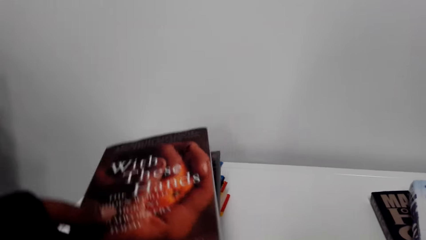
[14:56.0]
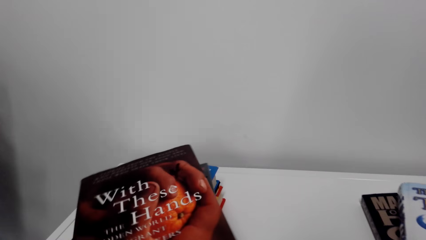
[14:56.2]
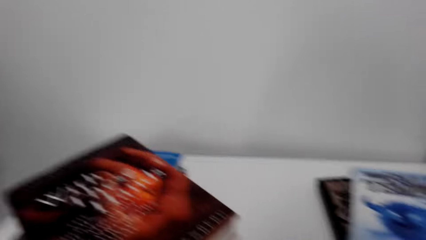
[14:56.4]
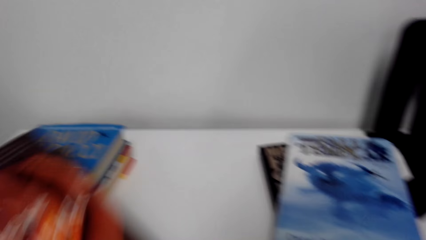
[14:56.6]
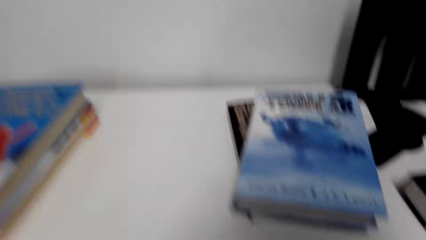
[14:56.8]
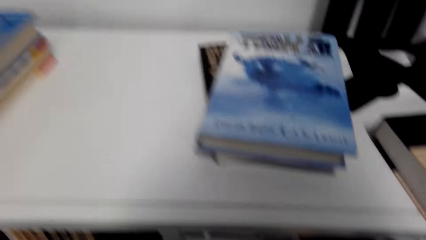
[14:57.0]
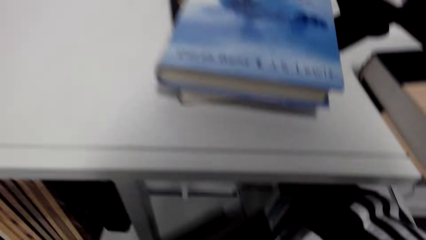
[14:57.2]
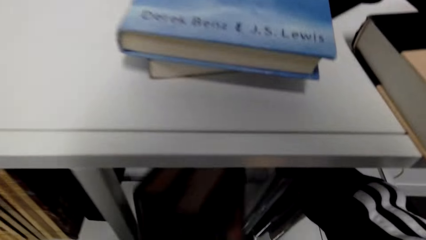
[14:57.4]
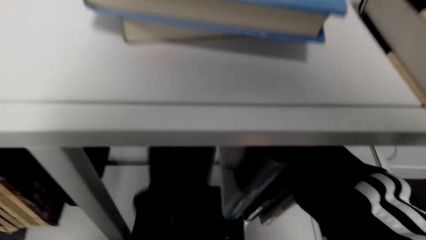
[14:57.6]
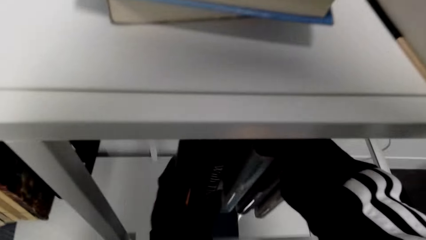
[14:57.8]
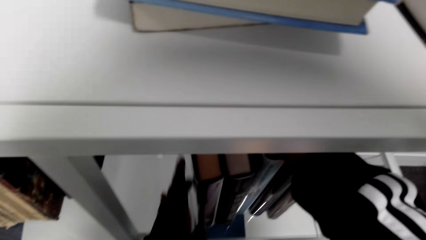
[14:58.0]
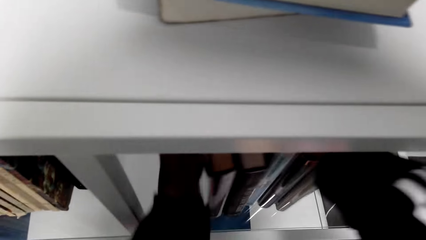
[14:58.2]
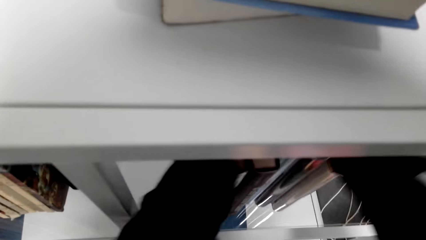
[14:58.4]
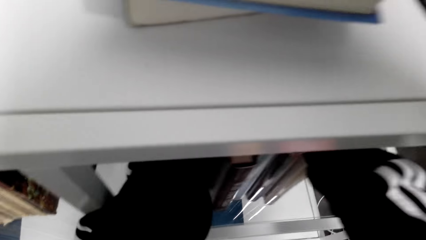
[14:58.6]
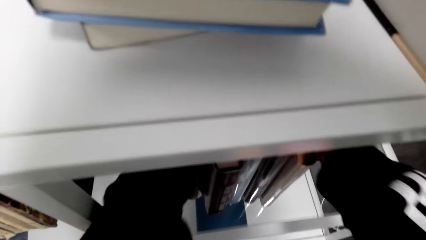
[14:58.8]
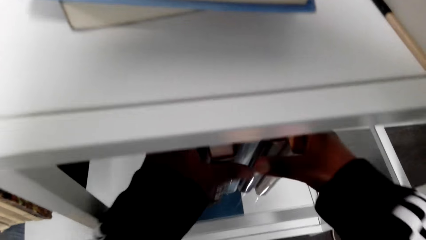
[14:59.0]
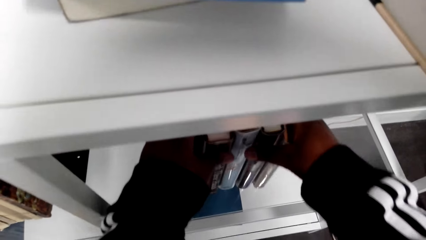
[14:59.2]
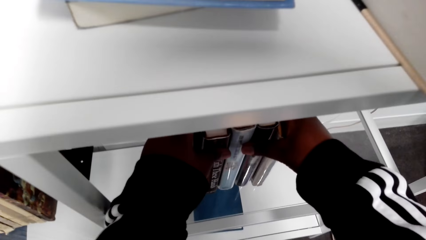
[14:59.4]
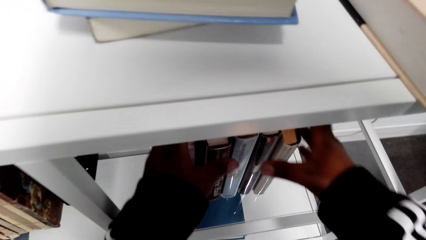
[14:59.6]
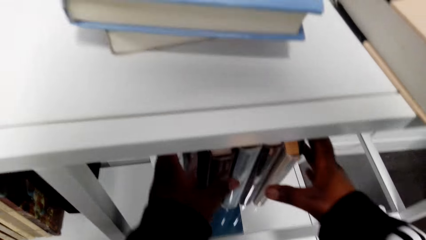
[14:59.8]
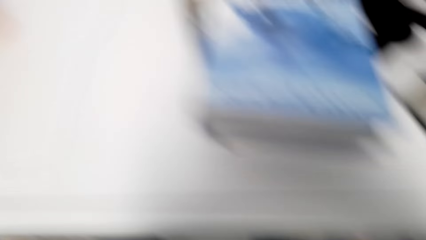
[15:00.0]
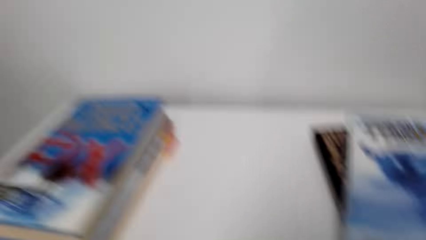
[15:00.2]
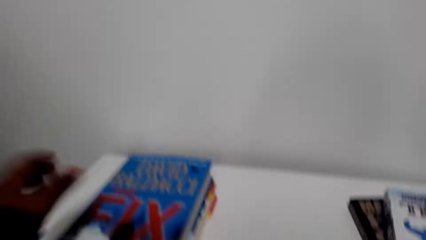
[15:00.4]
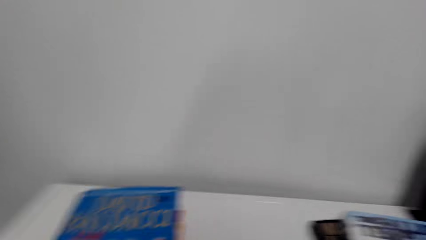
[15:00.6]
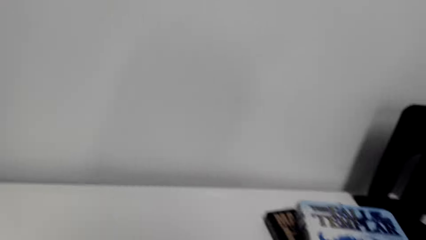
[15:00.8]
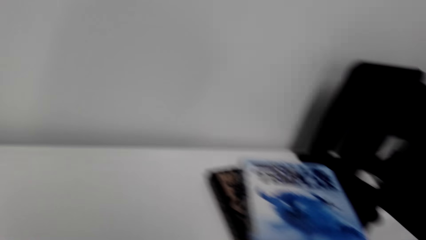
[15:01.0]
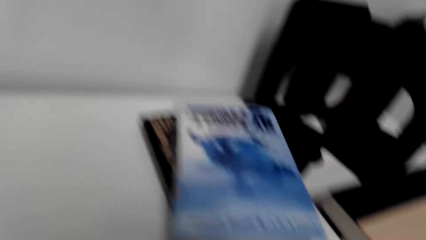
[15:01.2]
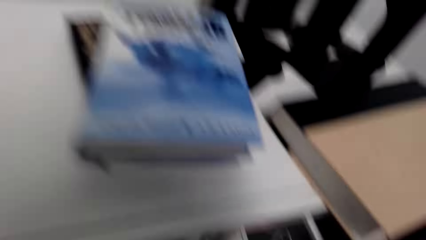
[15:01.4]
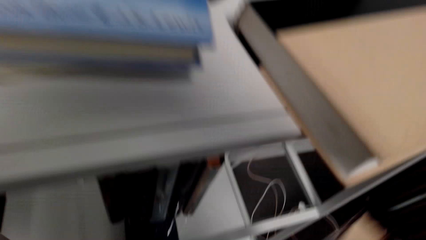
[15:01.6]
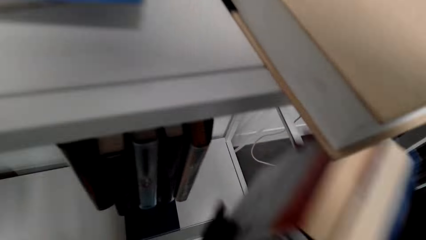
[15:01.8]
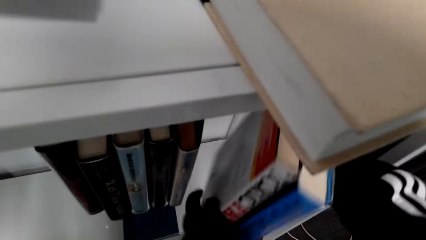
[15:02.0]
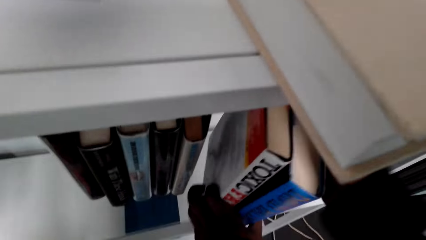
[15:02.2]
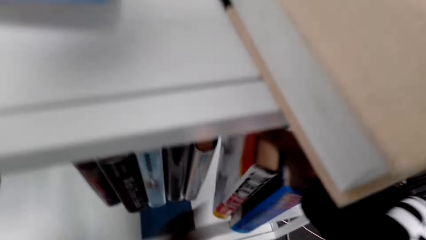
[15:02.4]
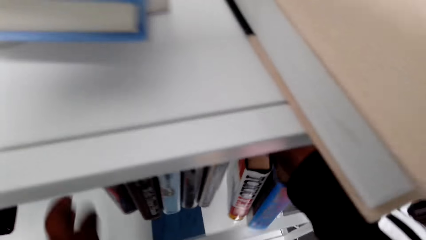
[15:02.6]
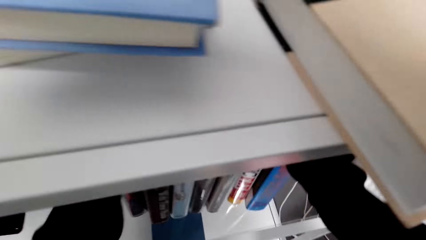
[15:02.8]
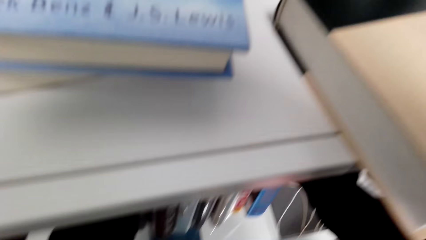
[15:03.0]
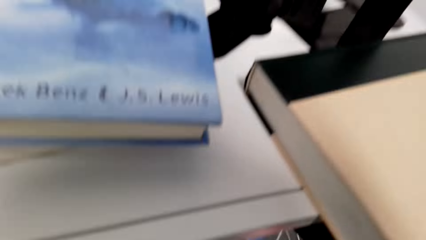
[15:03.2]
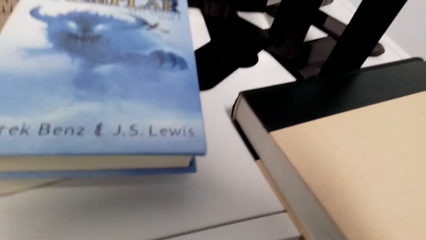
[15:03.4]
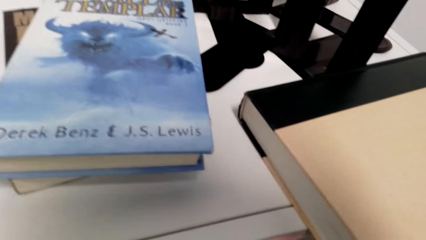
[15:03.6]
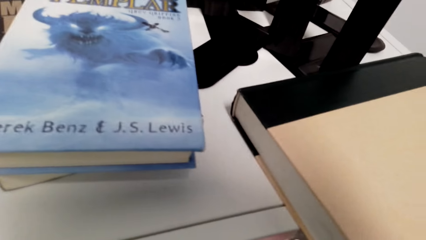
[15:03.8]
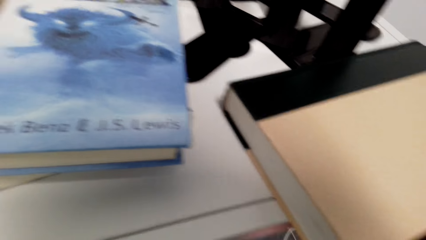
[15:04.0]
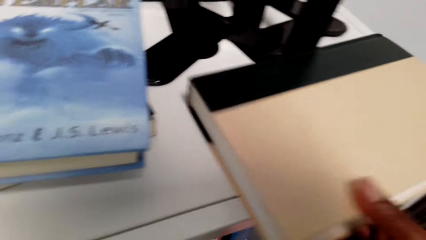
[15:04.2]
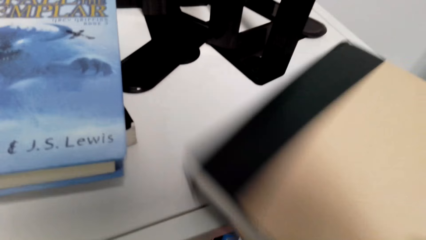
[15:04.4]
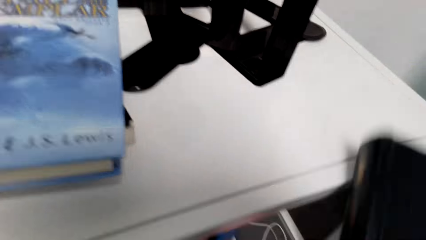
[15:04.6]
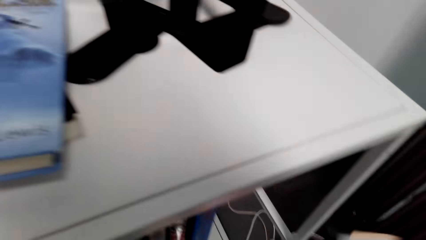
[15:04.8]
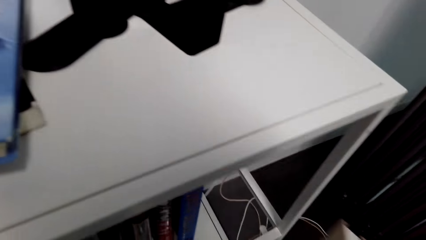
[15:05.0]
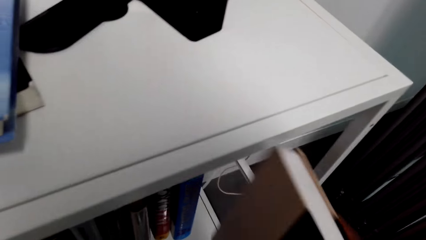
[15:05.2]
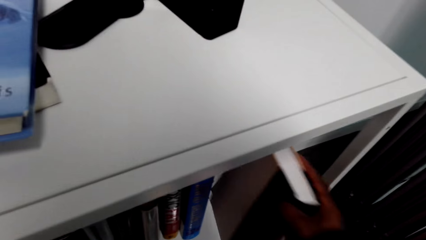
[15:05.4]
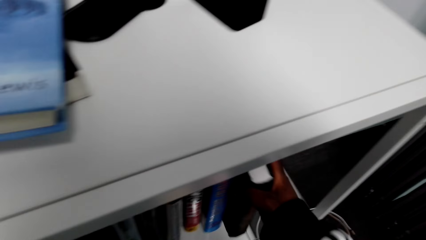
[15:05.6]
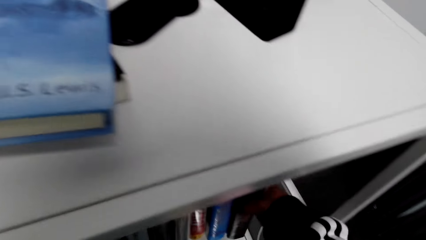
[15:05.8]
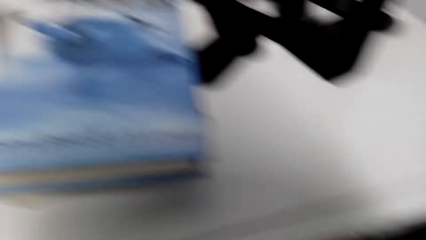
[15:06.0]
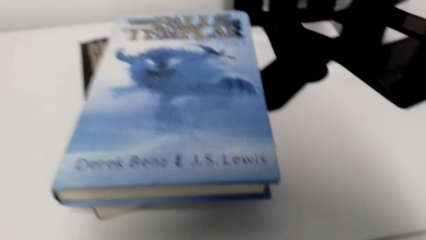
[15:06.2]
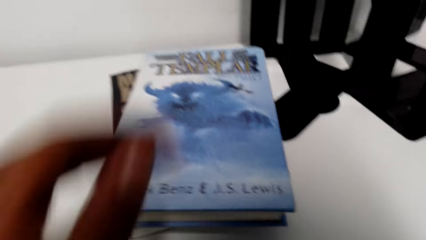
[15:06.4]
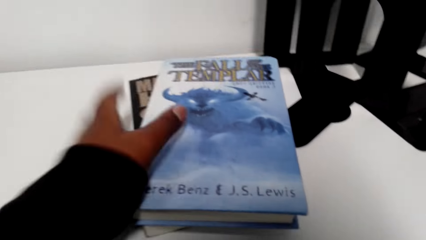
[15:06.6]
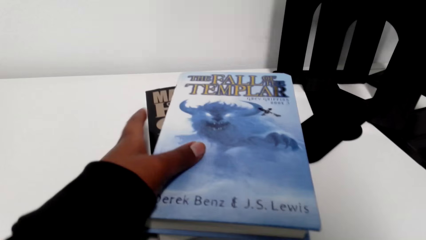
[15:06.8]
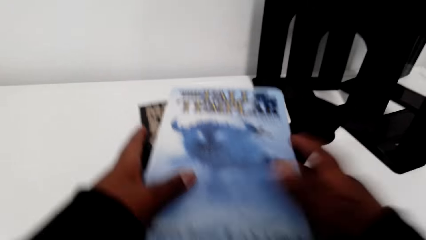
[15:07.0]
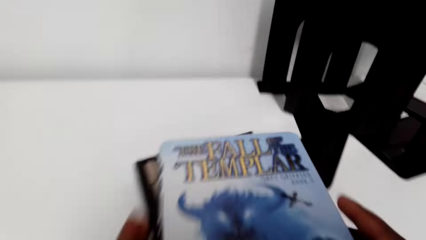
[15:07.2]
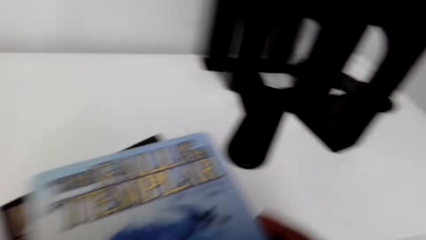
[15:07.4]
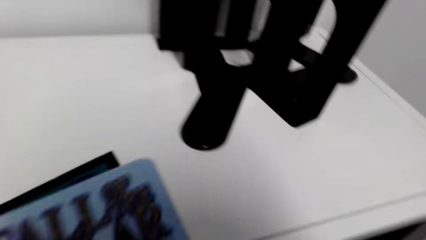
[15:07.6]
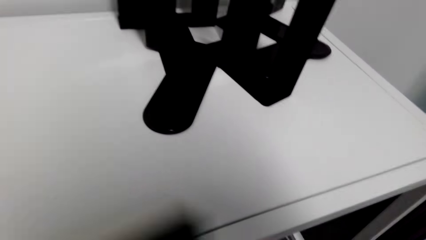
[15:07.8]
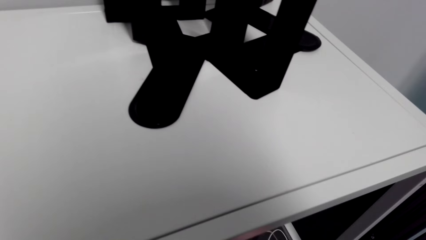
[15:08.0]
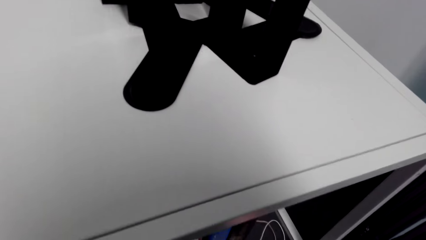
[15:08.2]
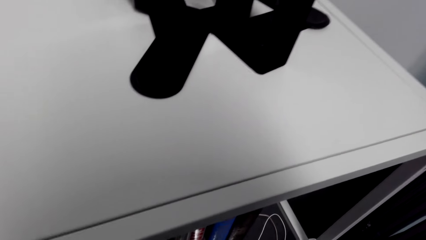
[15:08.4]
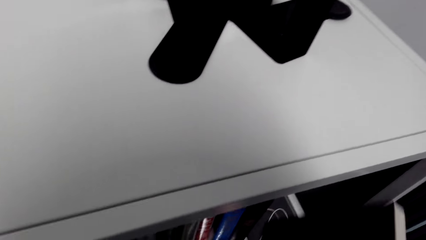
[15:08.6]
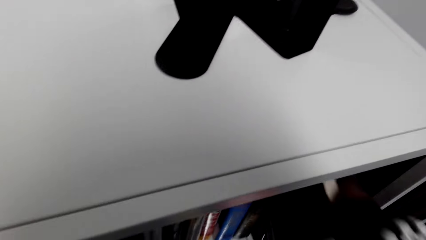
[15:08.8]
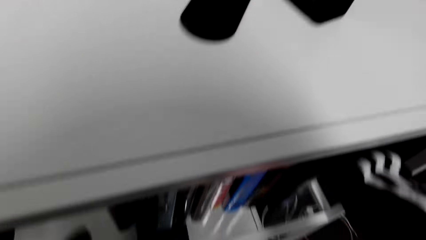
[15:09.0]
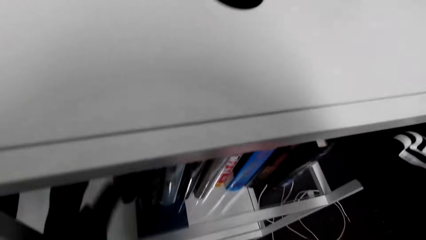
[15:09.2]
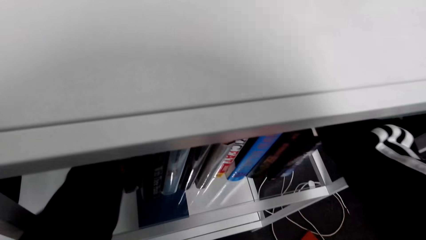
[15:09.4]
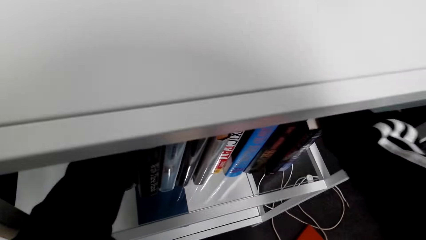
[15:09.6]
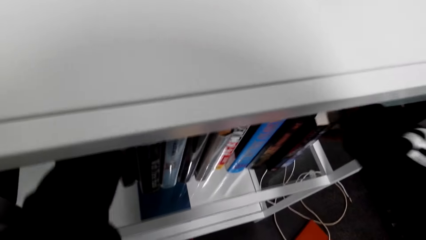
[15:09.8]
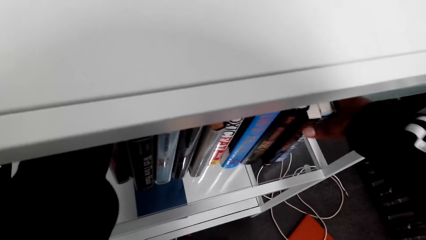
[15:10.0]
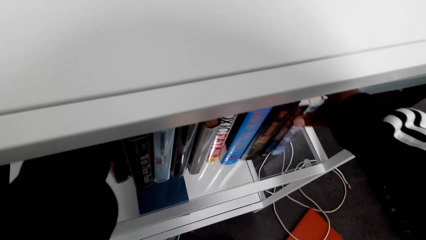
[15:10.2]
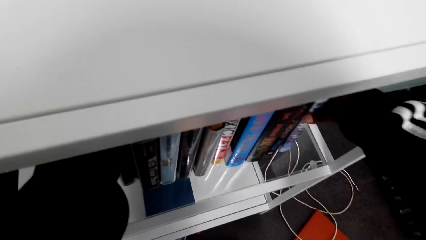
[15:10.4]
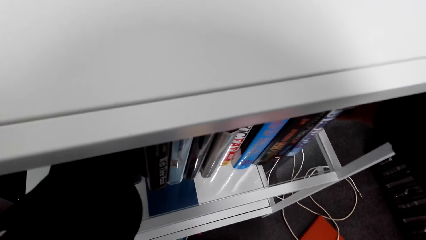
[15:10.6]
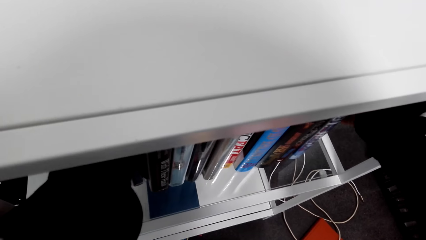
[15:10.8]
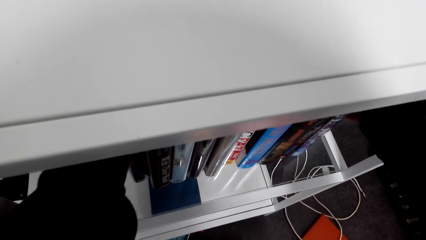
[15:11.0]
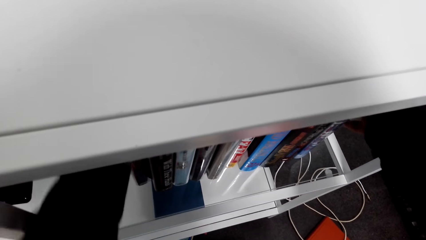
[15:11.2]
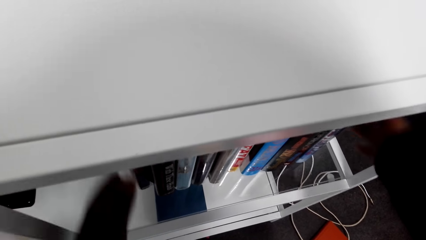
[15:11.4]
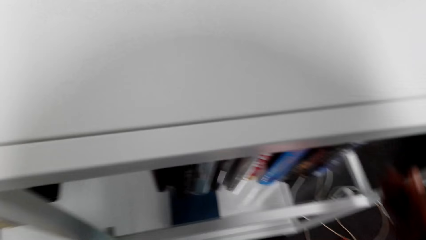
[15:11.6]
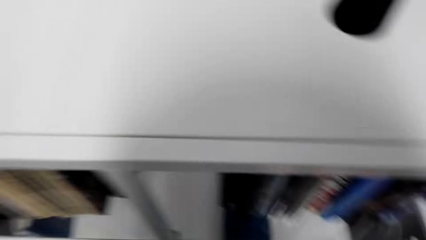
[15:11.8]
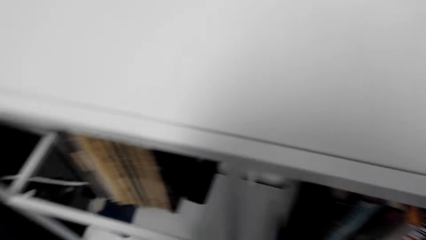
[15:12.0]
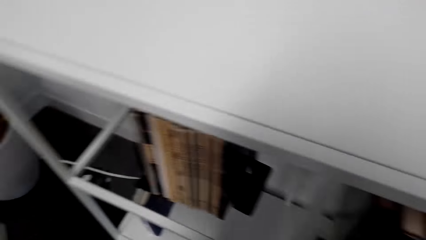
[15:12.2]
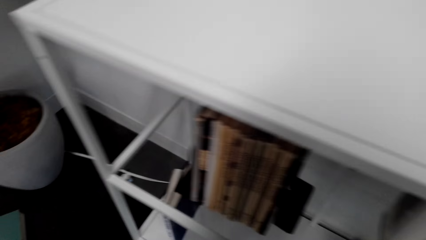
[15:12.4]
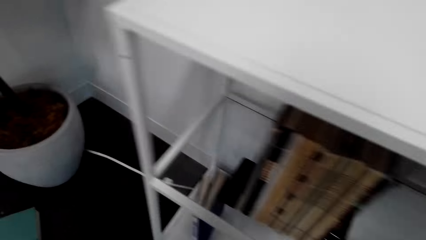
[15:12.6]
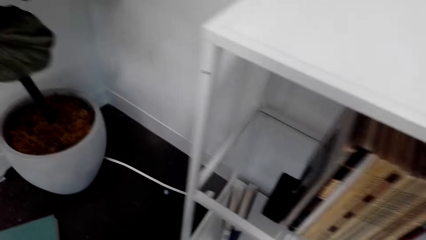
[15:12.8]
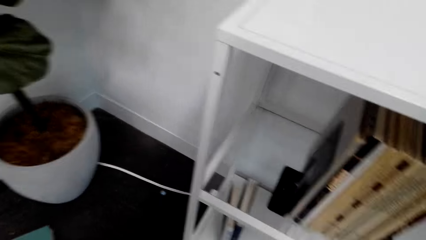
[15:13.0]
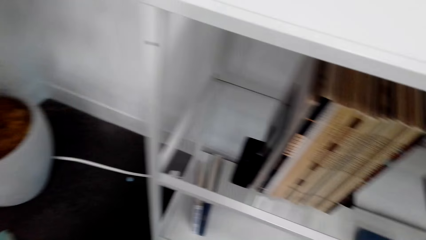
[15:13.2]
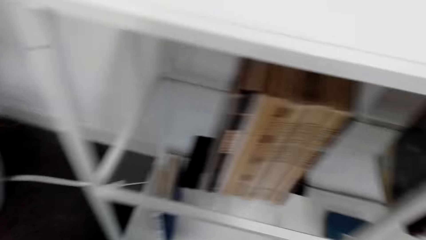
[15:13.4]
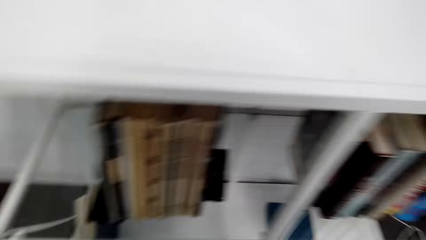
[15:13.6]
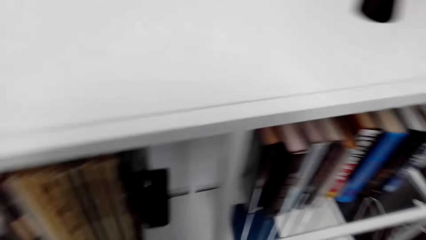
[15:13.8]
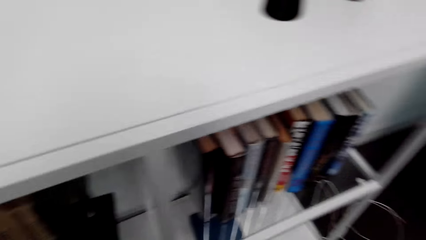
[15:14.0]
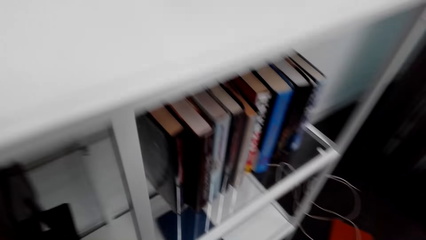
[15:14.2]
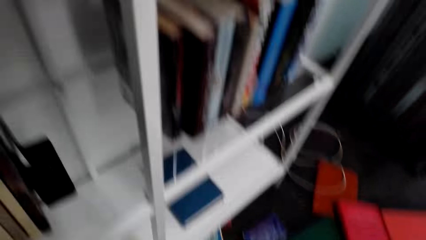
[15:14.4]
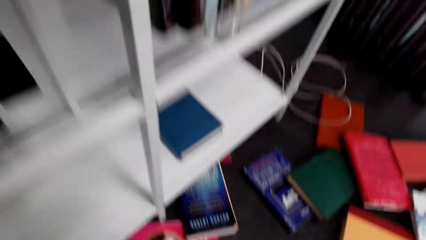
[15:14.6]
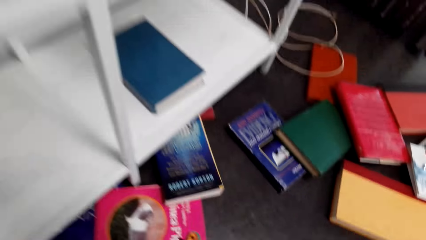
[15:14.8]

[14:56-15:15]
The camera wearer picks up a book. They put the book in the bookcase, on a shelf. They adjust books in the bookcase. They pick up books. They put the books in the bookcase. They arrange the books on the shelf. They pick up a book. They put the book in the bookcase, on the shelf. They pick up books. They put the books in the bookcase. They arrange the books on the shelf. They adjust books in the bookcase. They look around the bookcase.
